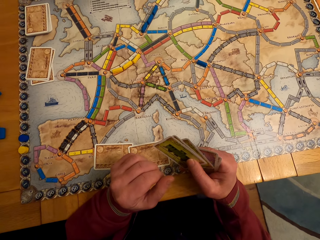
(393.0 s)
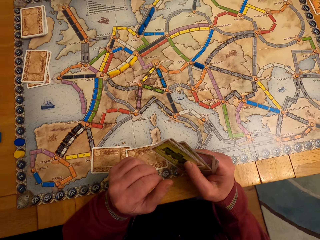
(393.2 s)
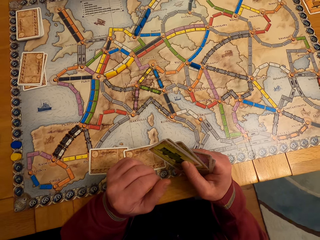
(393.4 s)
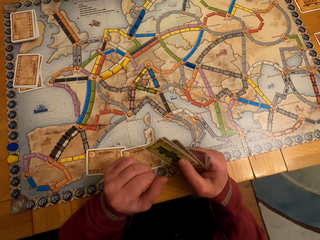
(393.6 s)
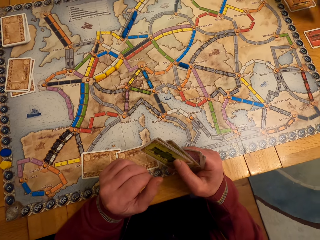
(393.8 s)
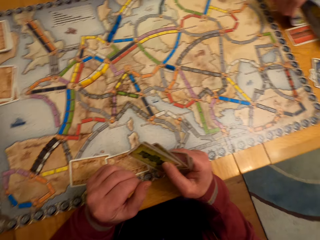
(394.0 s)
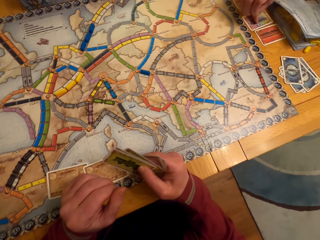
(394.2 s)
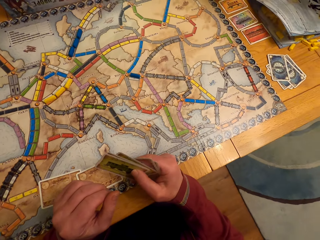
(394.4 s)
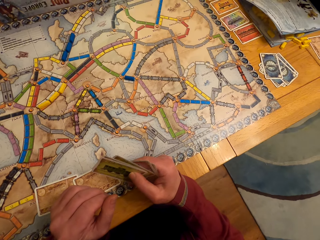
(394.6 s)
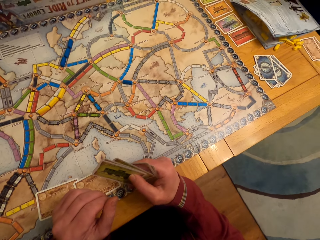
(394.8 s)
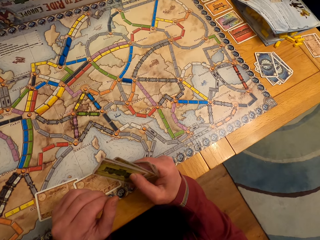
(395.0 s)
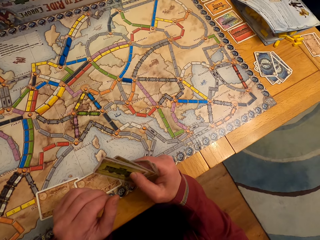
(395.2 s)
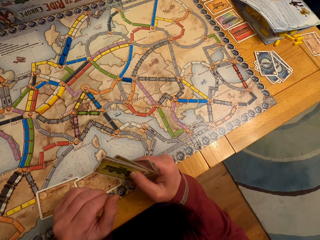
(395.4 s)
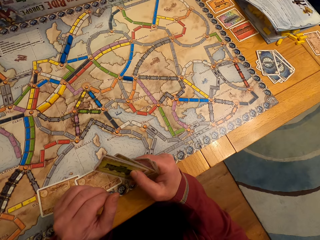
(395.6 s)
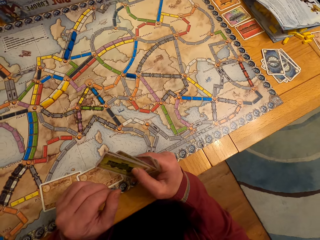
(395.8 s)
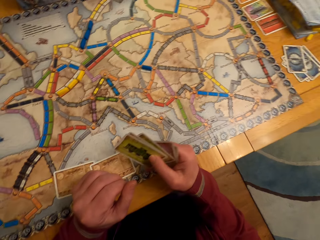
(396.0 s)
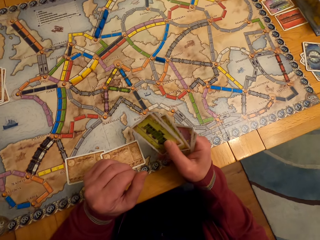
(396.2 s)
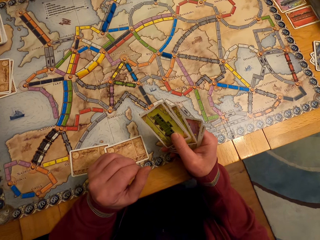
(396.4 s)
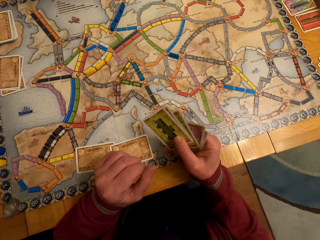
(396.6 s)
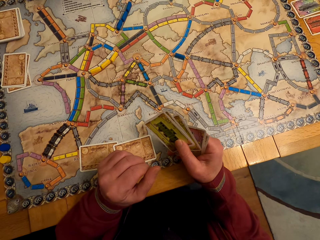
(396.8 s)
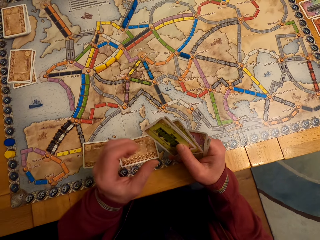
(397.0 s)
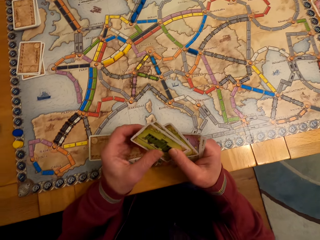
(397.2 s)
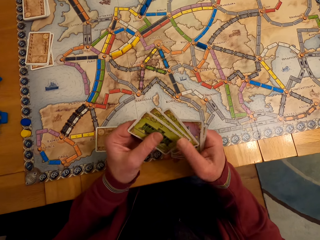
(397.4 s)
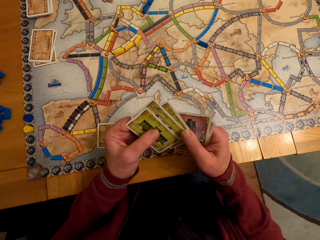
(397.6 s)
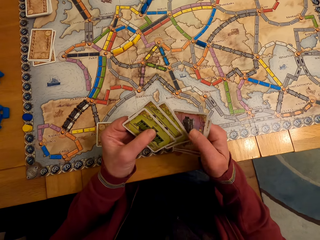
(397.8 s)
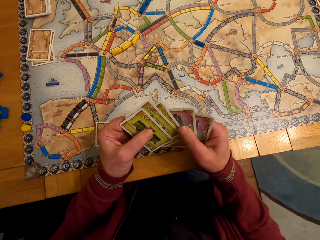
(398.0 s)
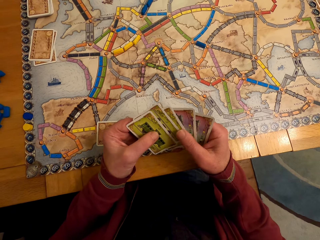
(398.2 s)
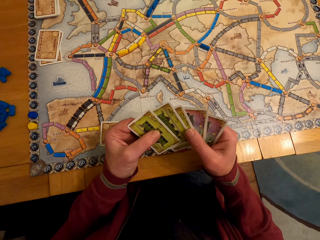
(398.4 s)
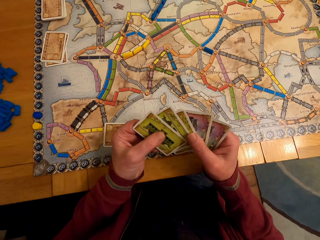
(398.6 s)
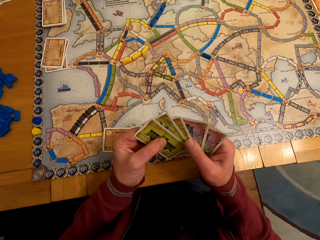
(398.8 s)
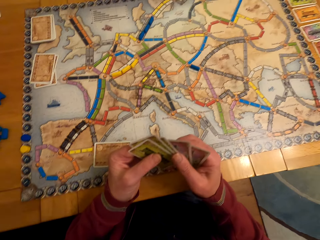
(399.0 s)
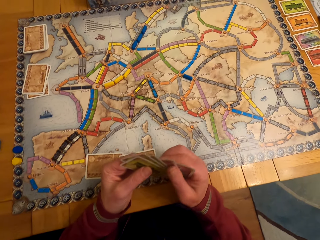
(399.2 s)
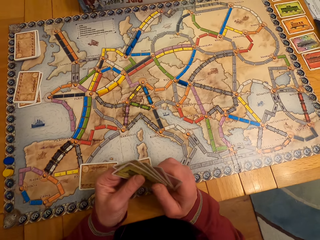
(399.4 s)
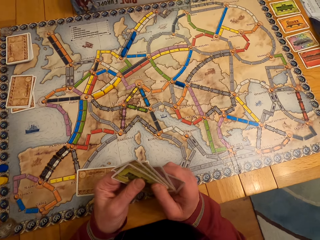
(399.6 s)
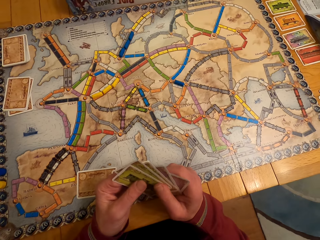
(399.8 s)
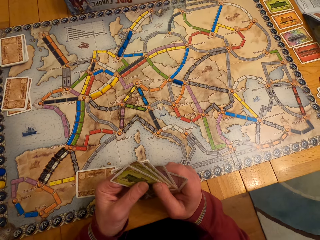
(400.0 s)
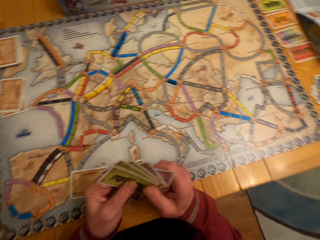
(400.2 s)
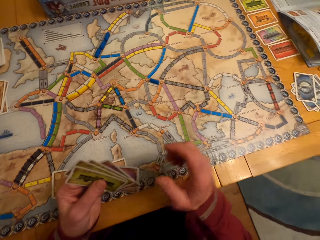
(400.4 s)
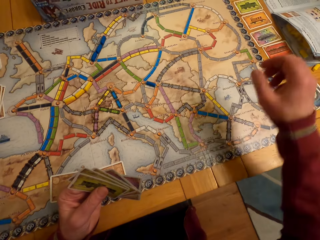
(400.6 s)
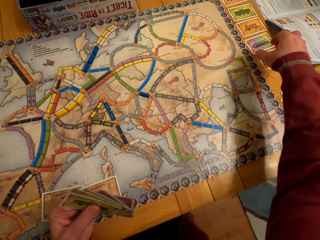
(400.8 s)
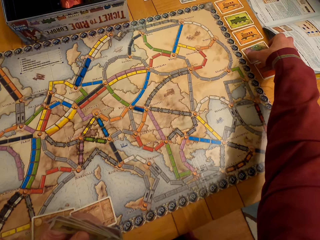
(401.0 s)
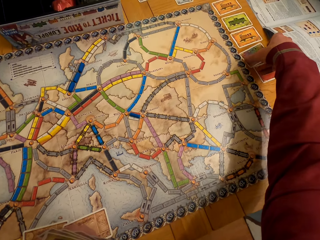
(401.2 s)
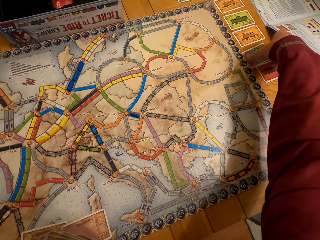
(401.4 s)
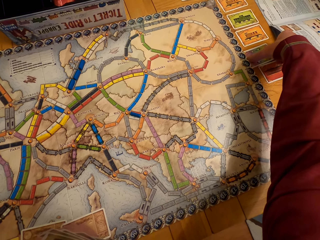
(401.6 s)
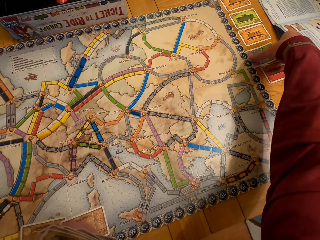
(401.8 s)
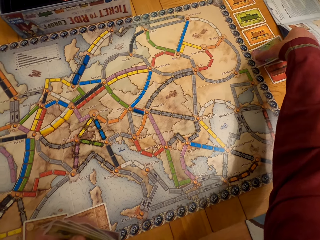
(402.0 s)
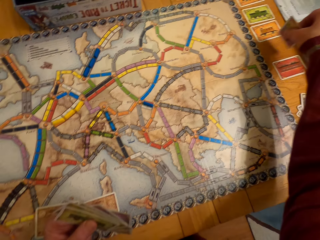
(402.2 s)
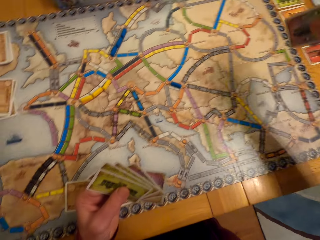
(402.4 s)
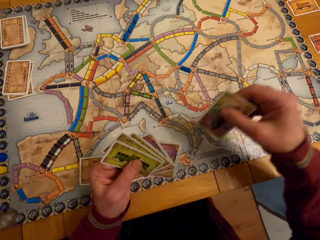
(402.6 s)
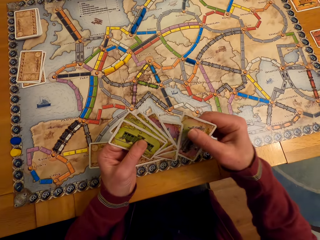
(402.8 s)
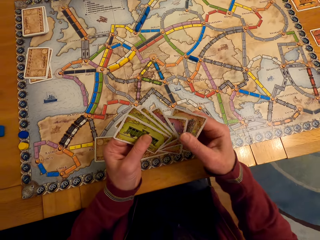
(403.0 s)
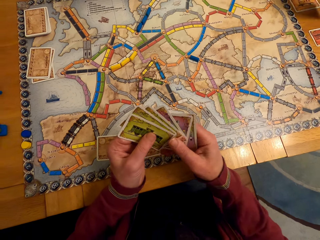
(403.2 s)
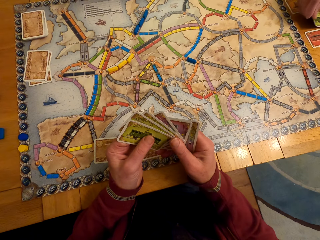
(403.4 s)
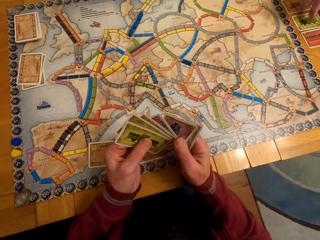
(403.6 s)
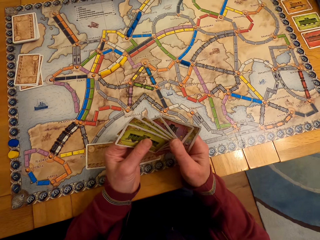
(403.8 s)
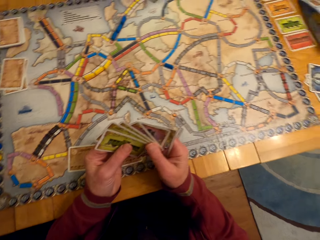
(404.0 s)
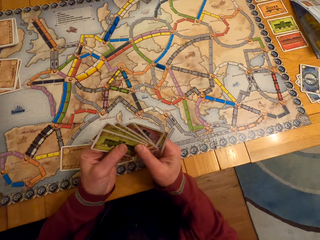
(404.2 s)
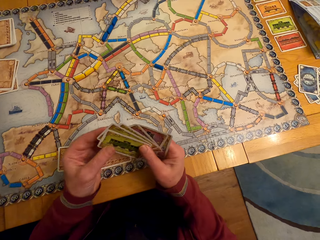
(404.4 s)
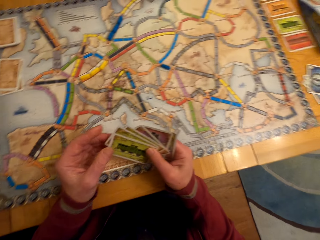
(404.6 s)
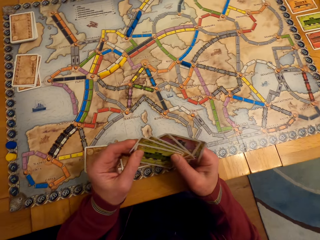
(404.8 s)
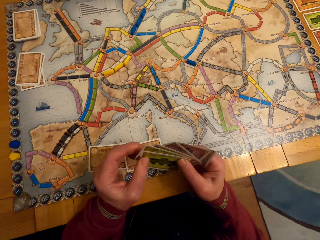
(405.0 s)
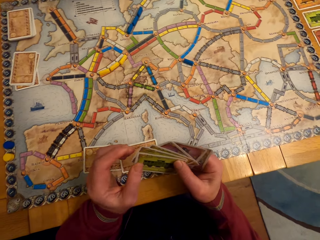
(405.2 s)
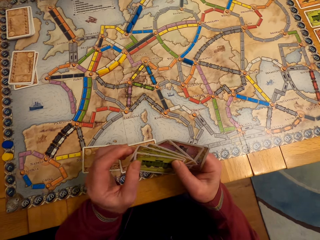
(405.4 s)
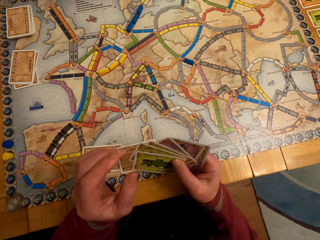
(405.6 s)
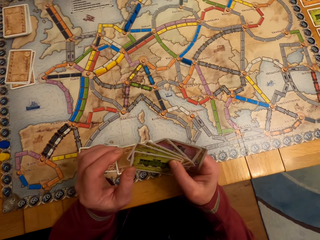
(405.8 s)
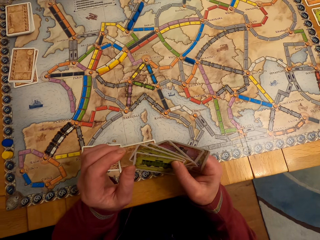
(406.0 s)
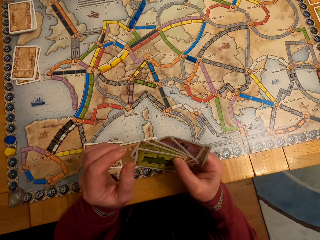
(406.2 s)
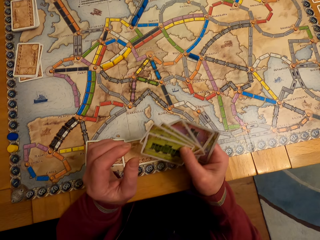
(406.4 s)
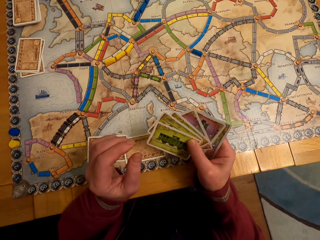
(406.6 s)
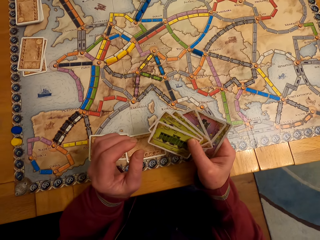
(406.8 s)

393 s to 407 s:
The camera wearer stares at a man. The man picks up a board game card from the table. The camera wearer picks up a board game card from the table.

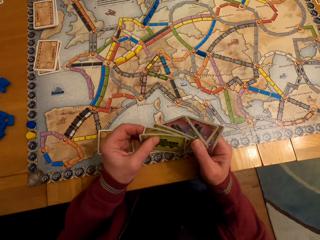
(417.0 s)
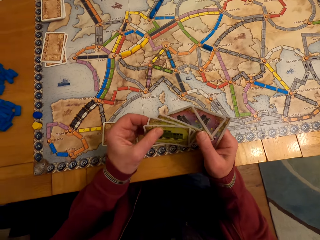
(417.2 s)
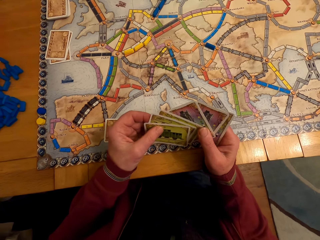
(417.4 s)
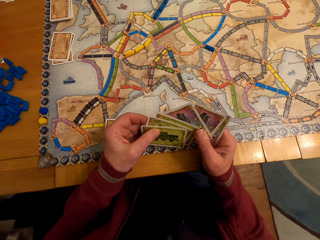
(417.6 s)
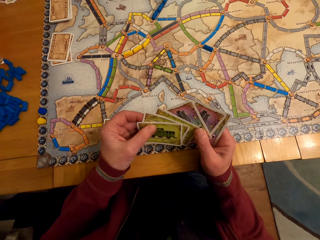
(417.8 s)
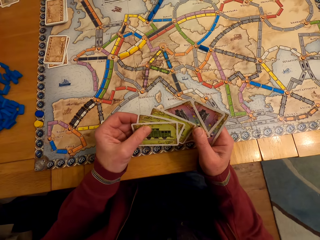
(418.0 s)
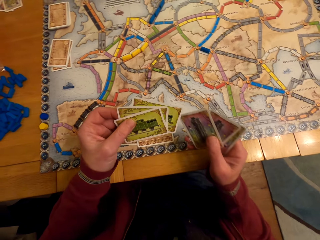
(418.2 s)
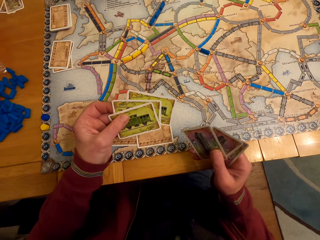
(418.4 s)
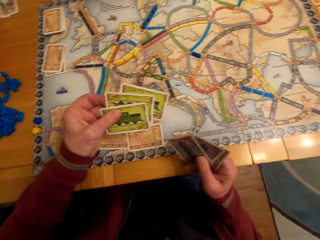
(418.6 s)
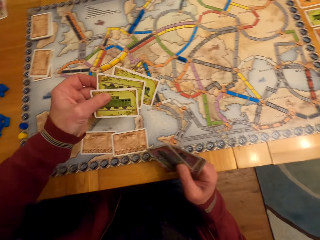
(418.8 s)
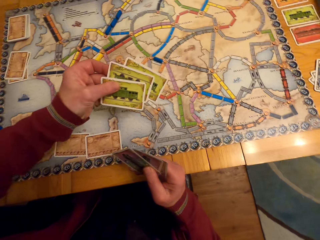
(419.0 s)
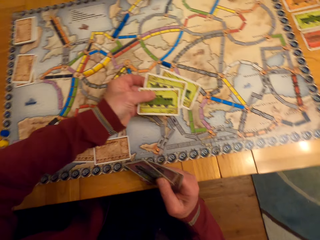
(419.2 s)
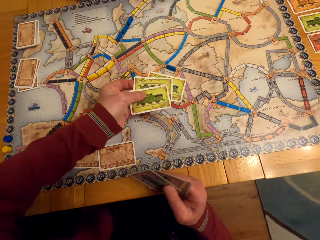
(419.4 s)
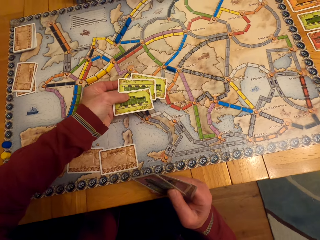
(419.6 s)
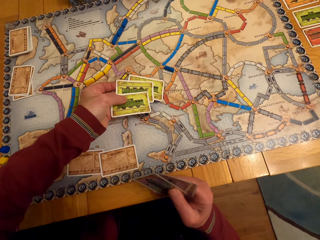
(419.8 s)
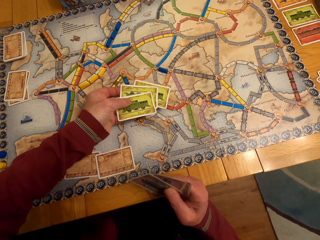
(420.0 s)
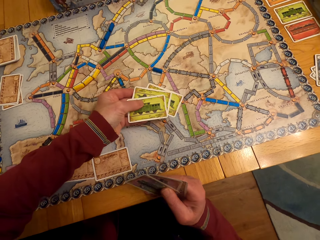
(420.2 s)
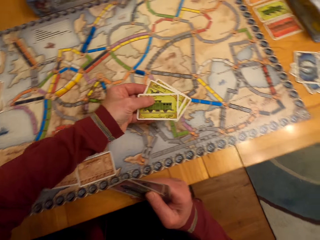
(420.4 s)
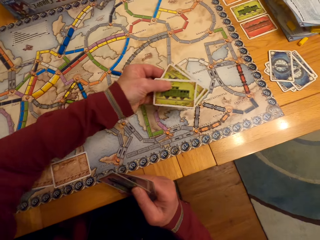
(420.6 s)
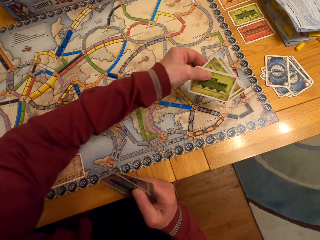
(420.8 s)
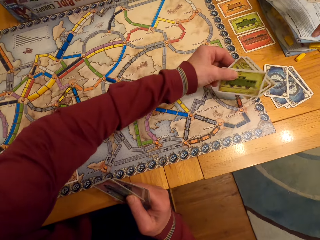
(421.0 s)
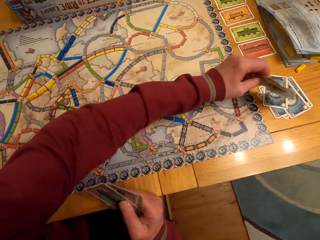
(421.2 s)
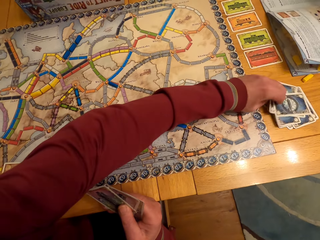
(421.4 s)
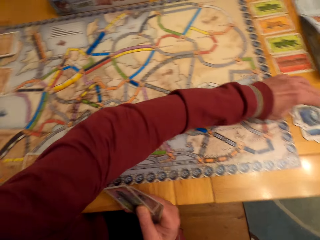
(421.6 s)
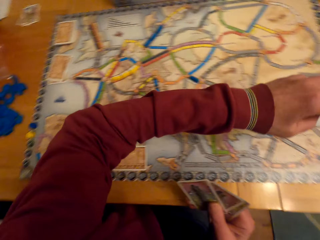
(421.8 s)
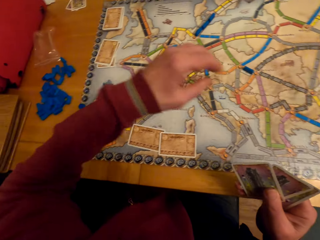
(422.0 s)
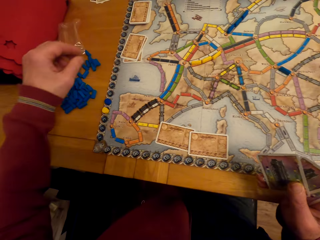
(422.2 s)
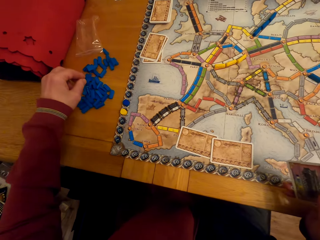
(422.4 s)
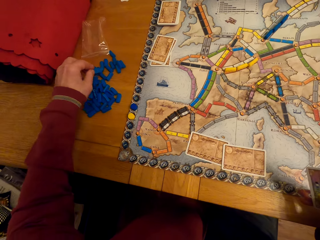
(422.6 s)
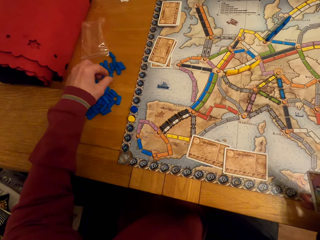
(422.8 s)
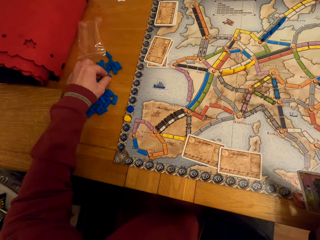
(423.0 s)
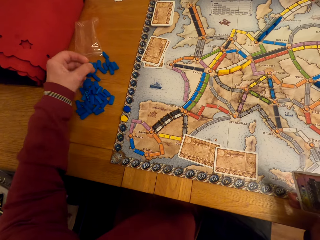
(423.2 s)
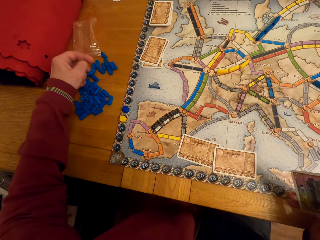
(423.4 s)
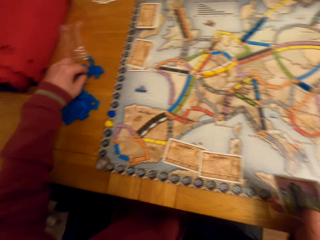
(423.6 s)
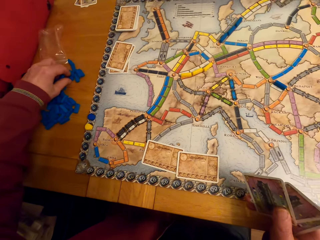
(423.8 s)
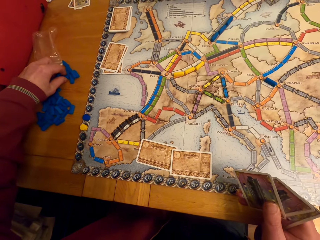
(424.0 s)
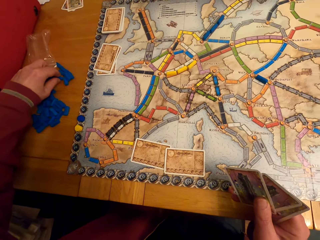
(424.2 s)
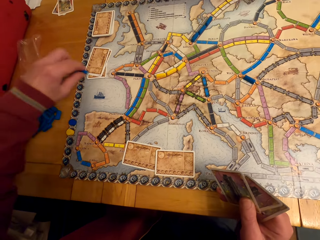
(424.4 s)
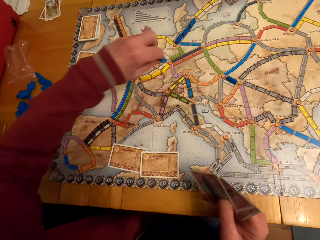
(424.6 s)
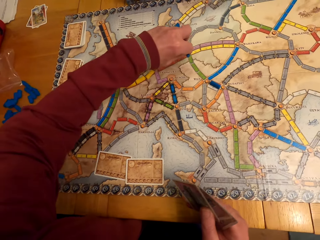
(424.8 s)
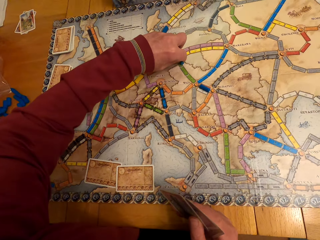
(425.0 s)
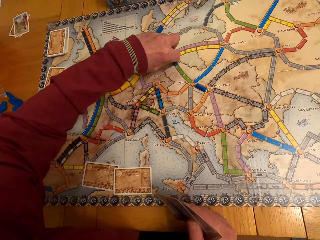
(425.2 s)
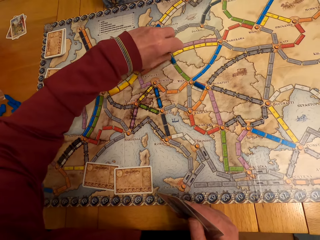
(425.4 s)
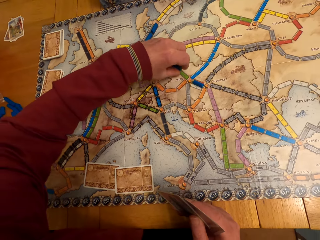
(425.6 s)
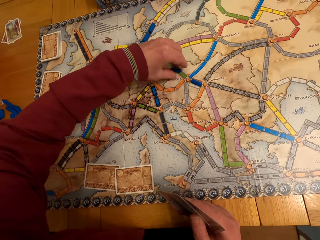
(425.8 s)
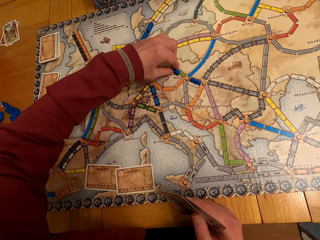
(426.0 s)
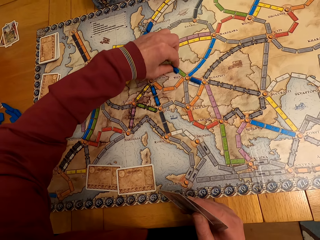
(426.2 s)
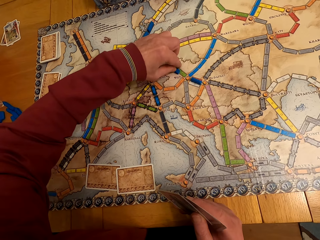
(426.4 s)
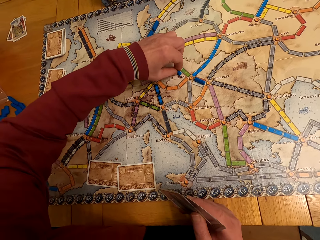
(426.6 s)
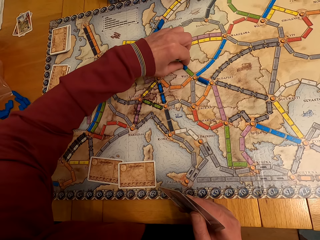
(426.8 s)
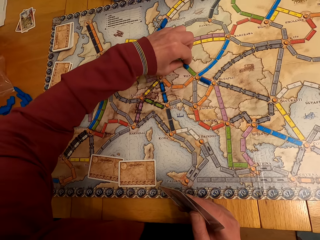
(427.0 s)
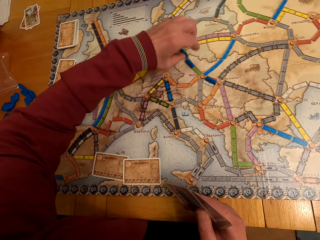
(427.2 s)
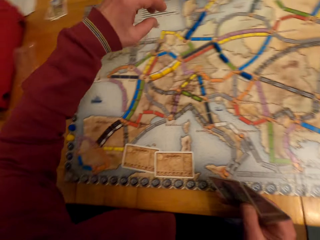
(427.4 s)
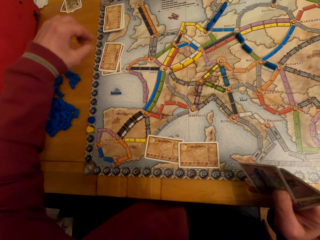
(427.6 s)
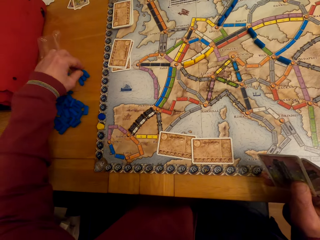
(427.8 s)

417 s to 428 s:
The camera wearer holds the board game cards in his hands. He puts down the board game cards. A man puts the board game card on the table. The camera wearer picks up the board game chips from the table and arranges the board game chips on the table. The man puts the board game chips on the table.
